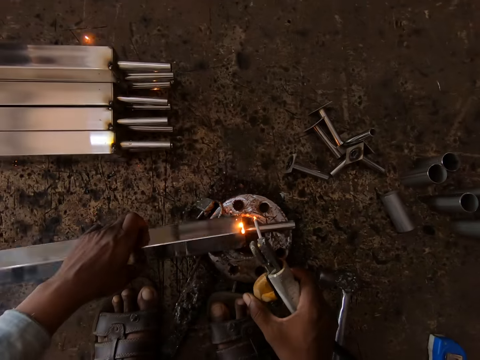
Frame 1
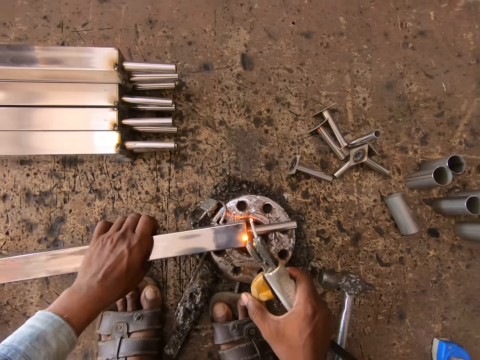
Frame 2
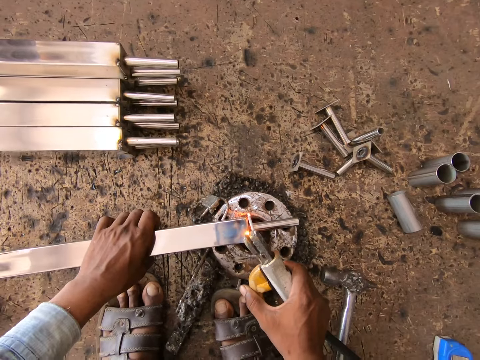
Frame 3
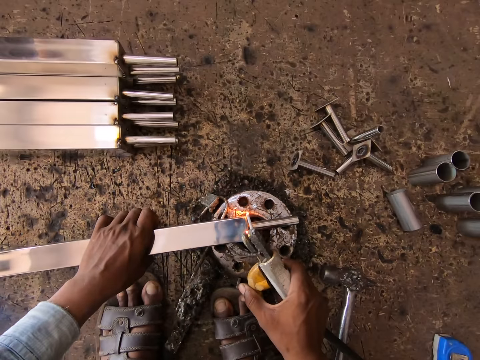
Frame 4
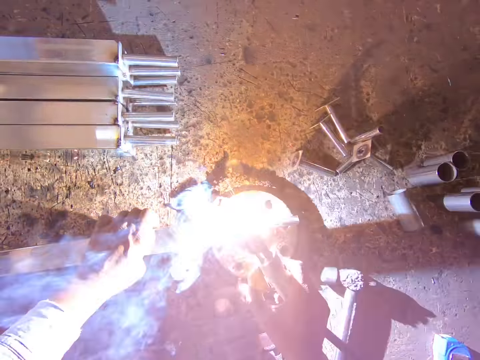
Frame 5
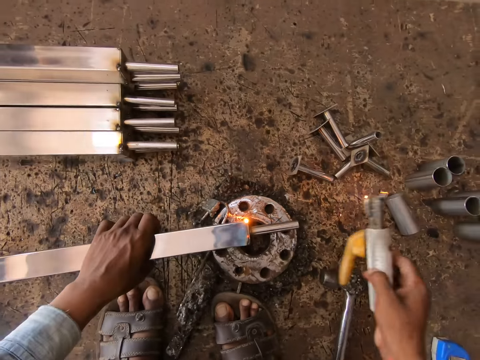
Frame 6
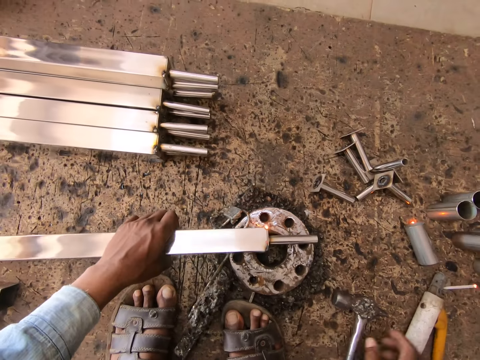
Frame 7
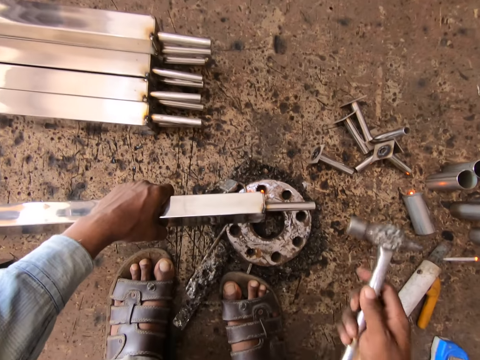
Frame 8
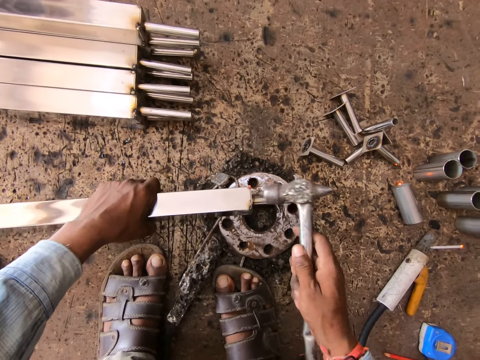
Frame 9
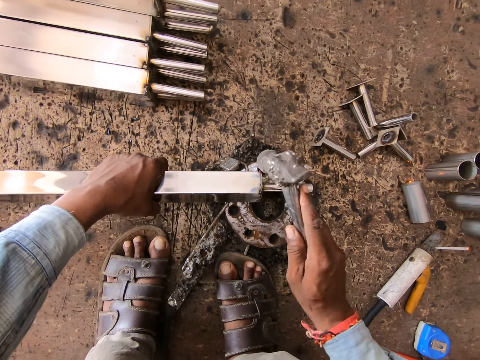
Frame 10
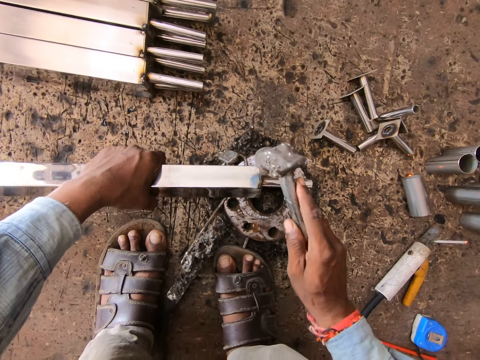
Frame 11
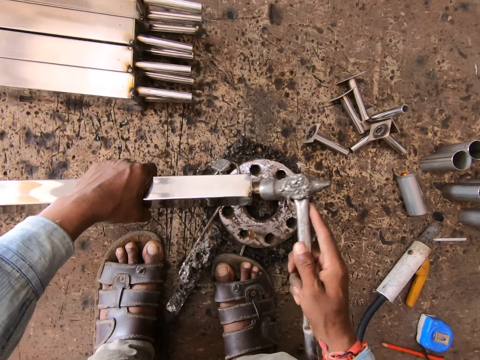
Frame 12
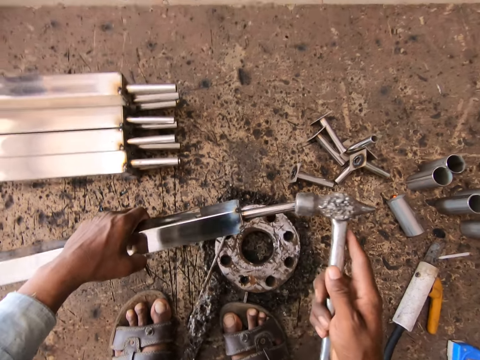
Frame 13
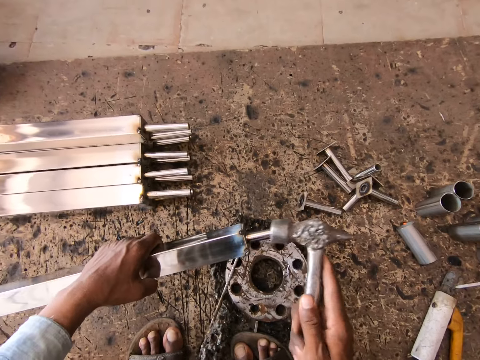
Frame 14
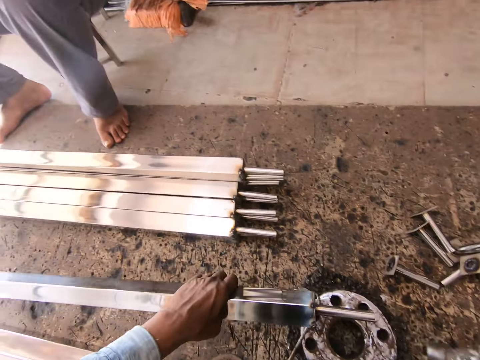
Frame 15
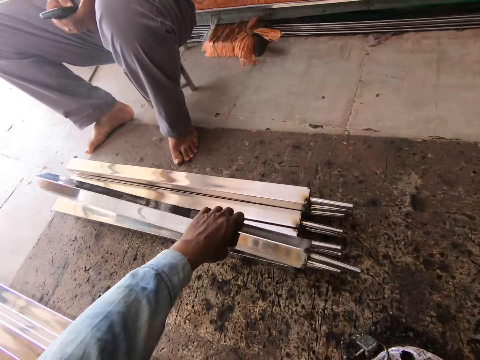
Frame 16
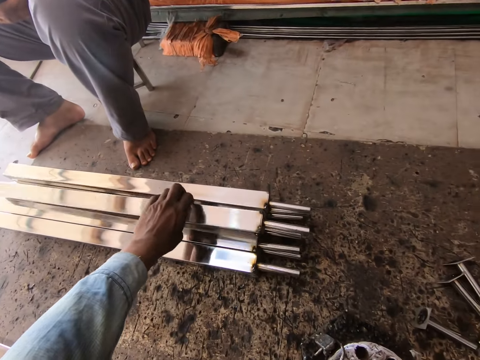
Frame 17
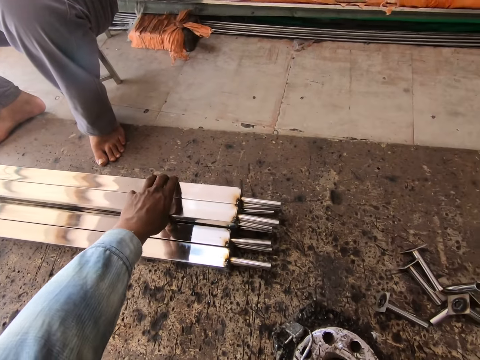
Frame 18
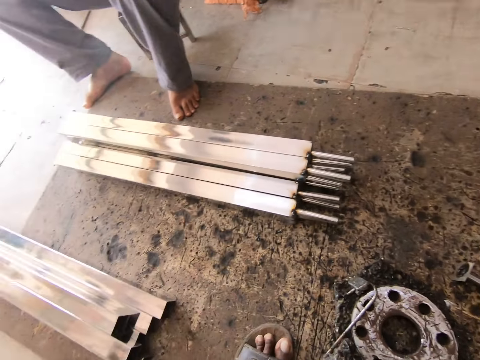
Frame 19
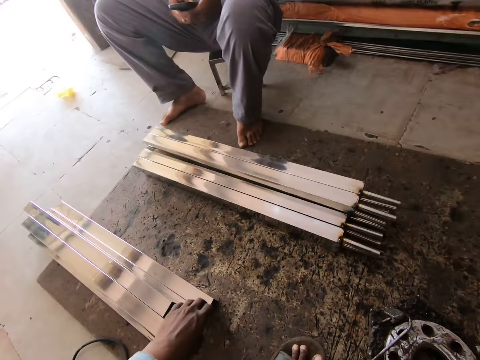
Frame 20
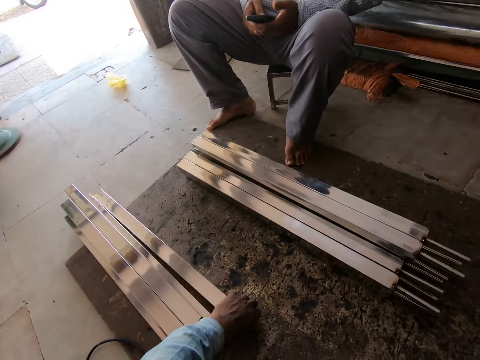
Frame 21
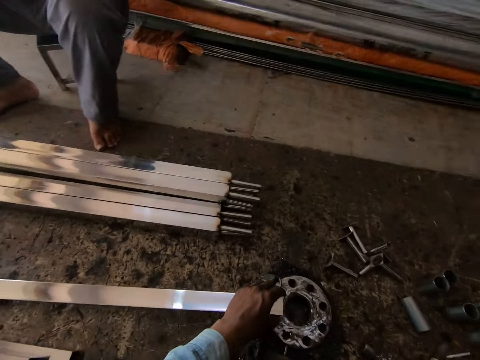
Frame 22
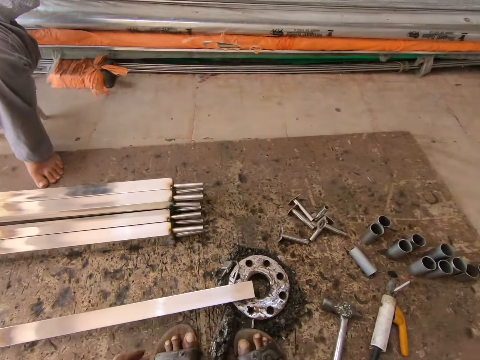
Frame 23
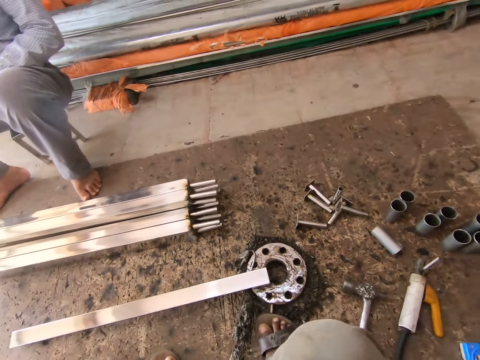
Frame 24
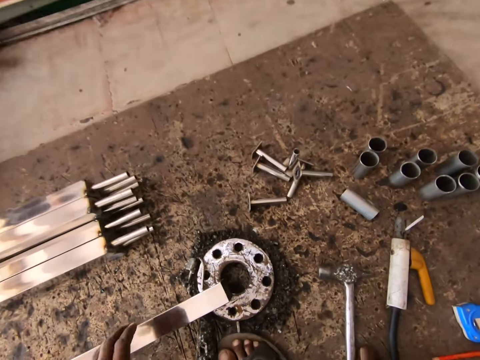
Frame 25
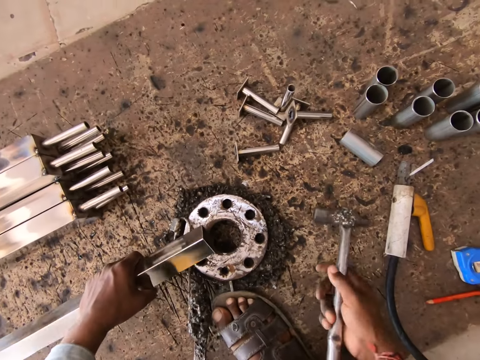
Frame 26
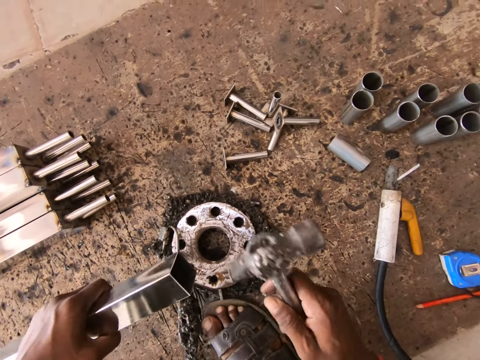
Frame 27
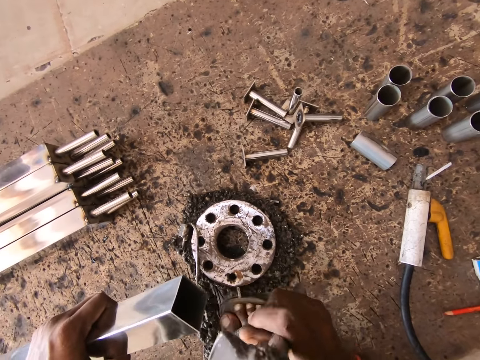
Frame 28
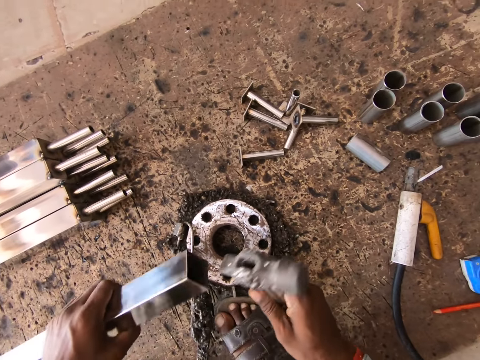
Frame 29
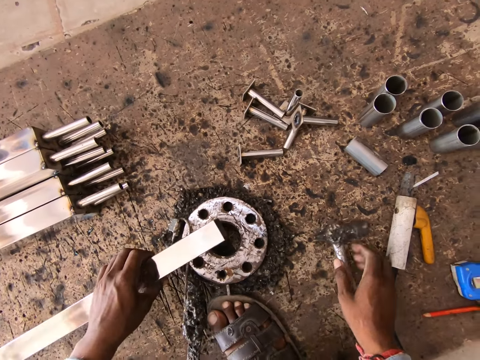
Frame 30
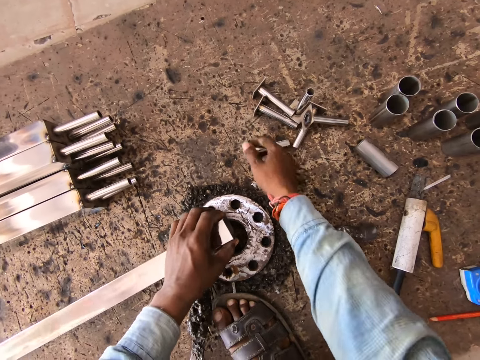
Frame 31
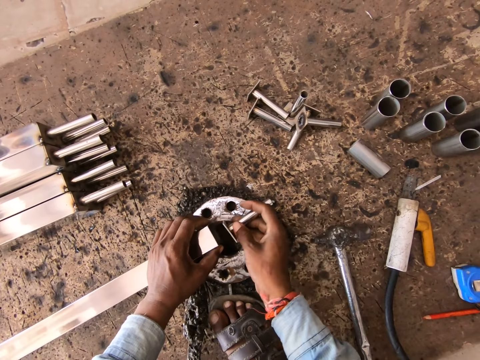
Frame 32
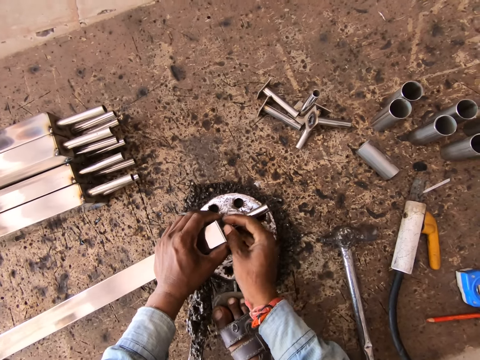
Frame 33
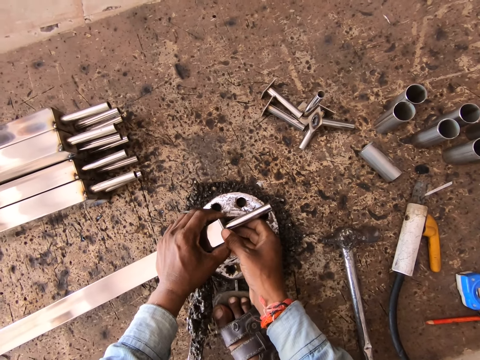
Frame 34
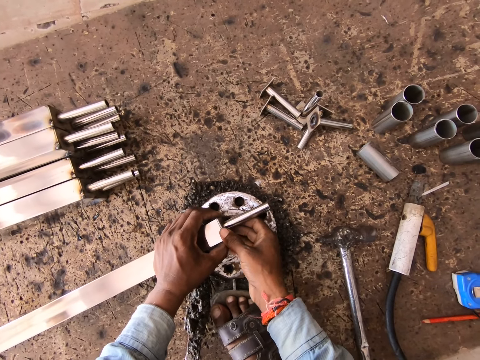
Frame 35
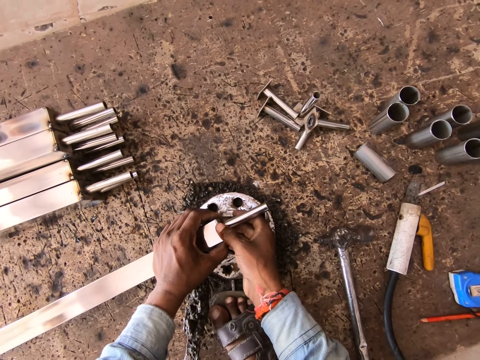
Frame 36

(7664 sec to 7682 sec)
The camera wearer turns the metal. He drops the welding gun on the floor with his right hand. He picks the hammer from the floor with his right hand. He hits the steel tube on the flange with the hammer in his right hand. He lifts the steel tube from the flange with his left hand. He hits the steel tube with the hammer in his right hand. He drops the steel tube on the floor with his left hand. He picks the steel tube from the floor with his left hand. He places the steel tube on the flange with his left hand. He lifts the steel tube from the flange with his left hand. He picks the hammer from the floor with his right hand. He hits the steel tube with the hammer in his right hand. He places the steel tube on the flange with his left hand. He drops the hammer on the floor with his right hand. He picks a metal pipe from the floor with his right hand. He fits the metal pipe to the steel tube with both hands.

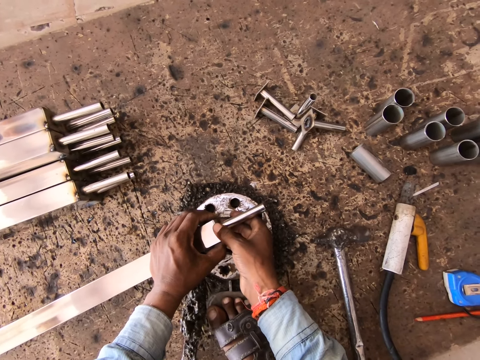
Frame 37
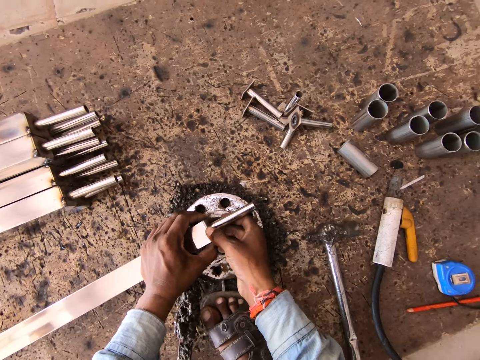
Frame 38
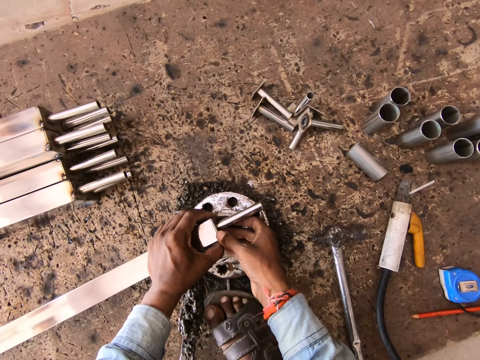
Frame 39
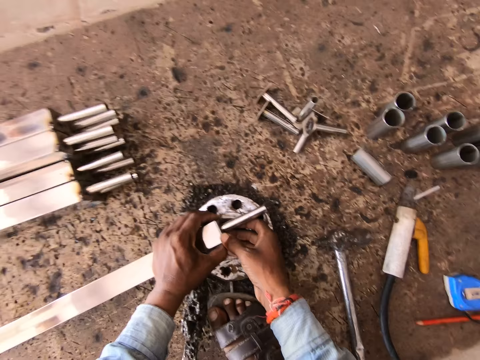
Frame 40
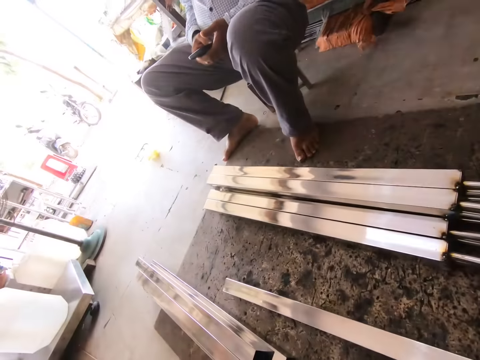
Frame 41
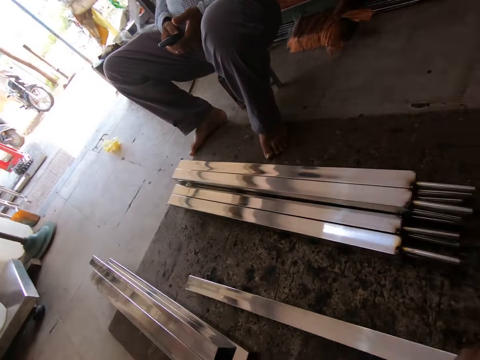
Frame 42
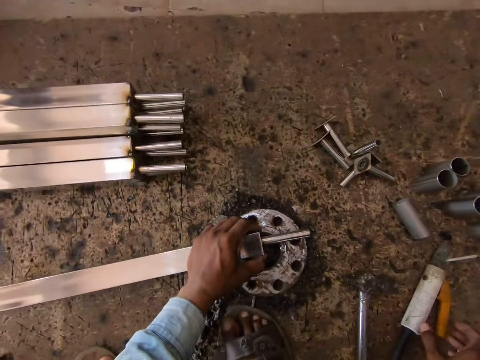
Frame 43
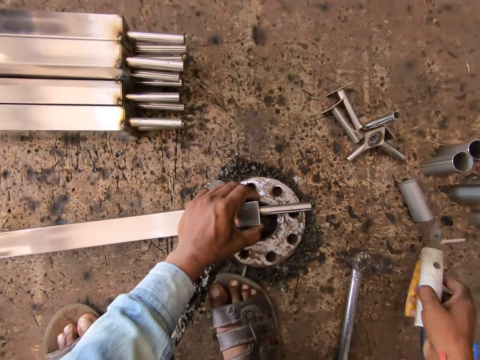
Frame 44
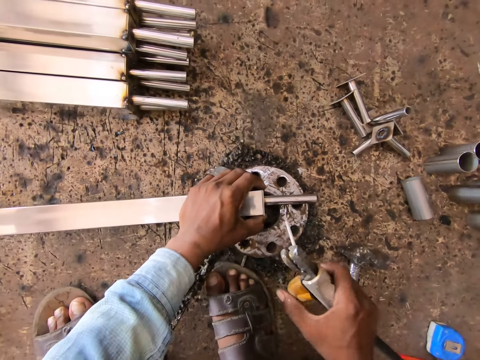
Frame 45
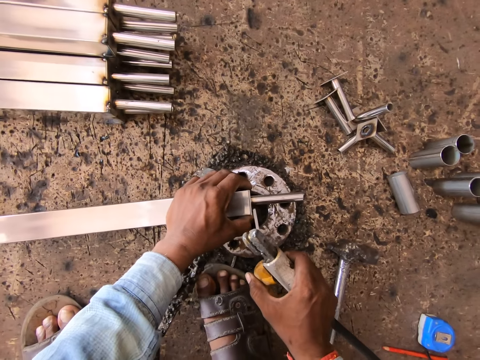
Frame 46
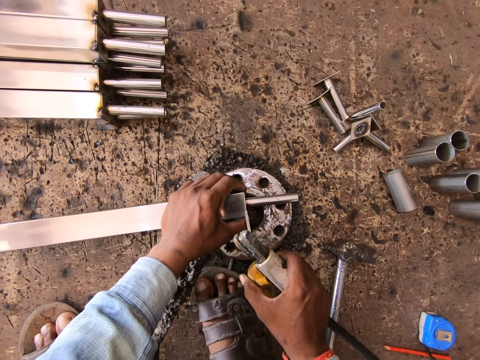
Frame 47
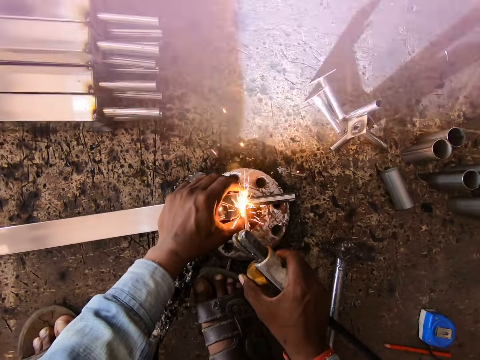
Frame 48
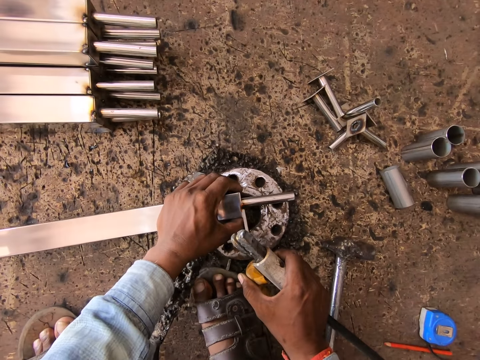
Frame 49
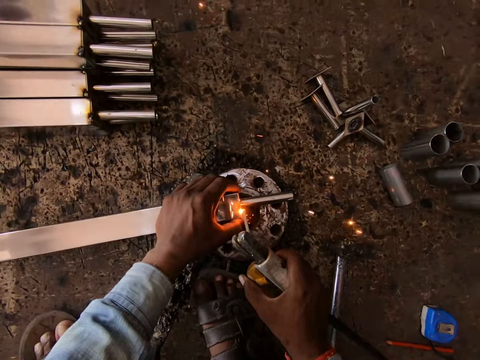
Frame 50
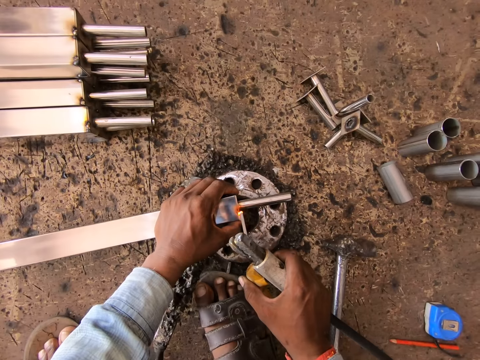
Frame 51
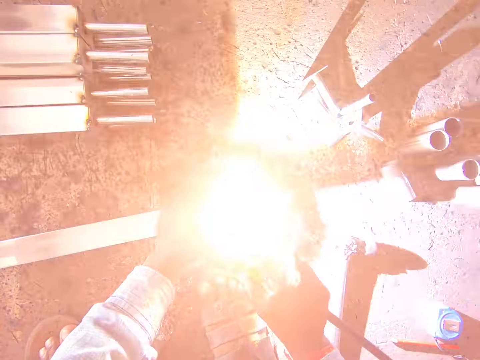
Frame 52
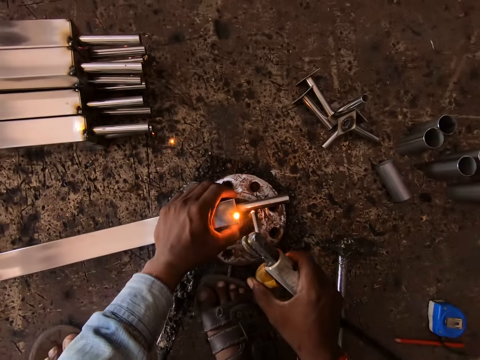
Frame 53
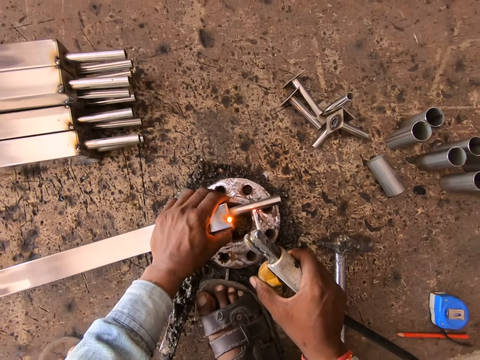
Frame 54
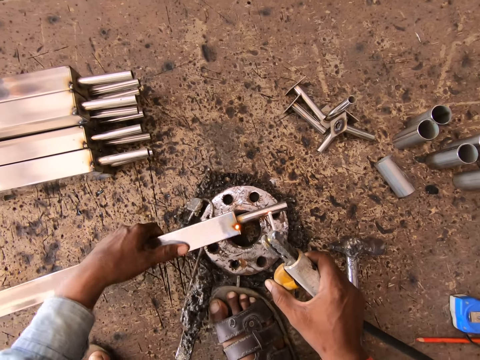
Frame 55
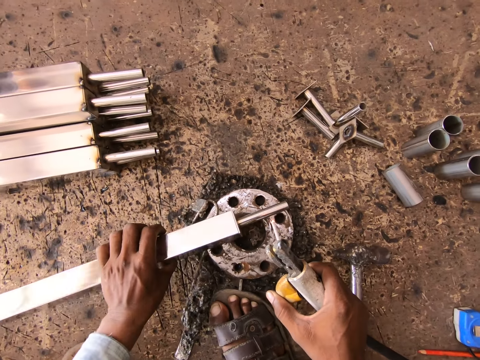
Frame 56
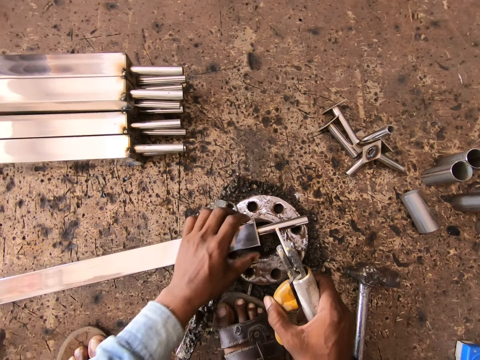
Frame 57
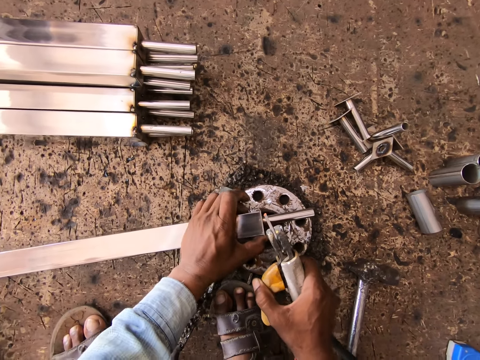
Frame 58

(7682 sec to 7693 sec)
The camera wearer looks around. He picks the welding gun from the floor with his right hand. He welds the steel tube on the flange with the welding gun in his right hand. He turns the steel tube on the flange with his left hand.
